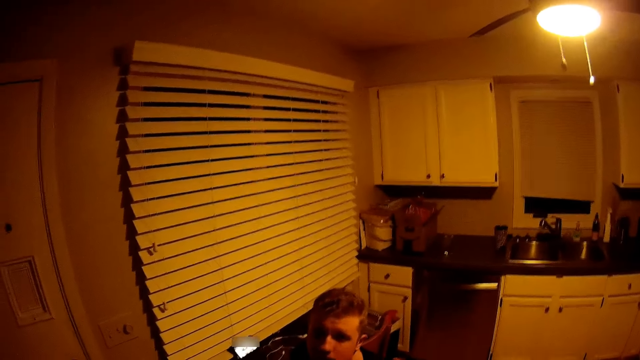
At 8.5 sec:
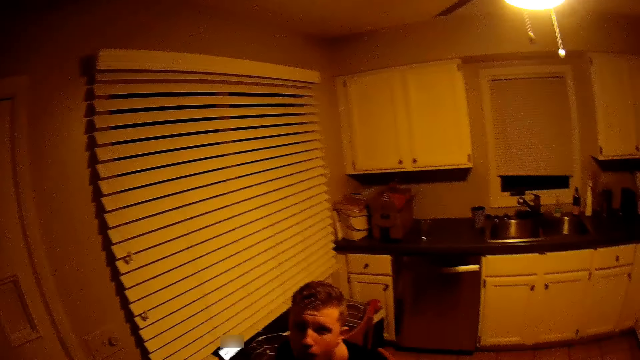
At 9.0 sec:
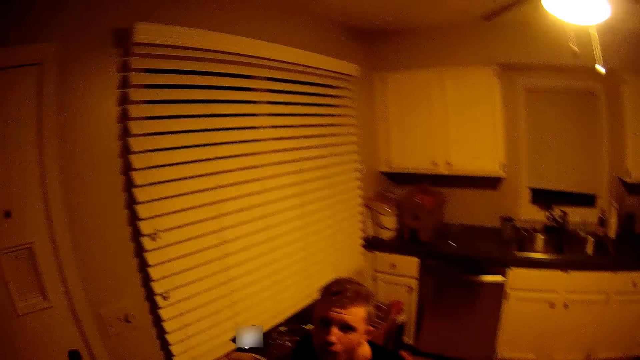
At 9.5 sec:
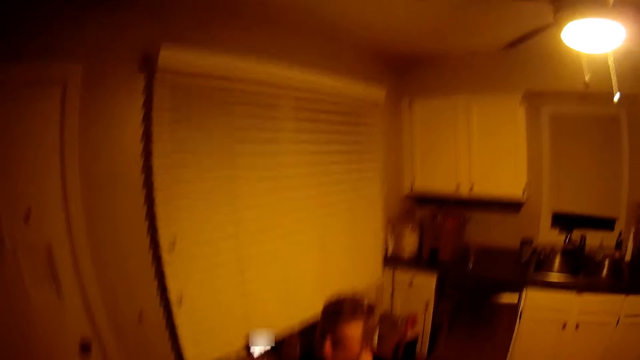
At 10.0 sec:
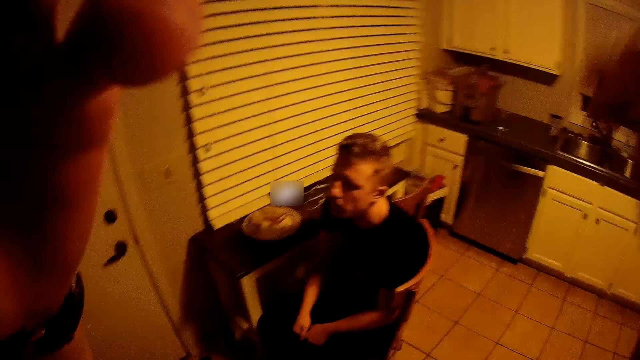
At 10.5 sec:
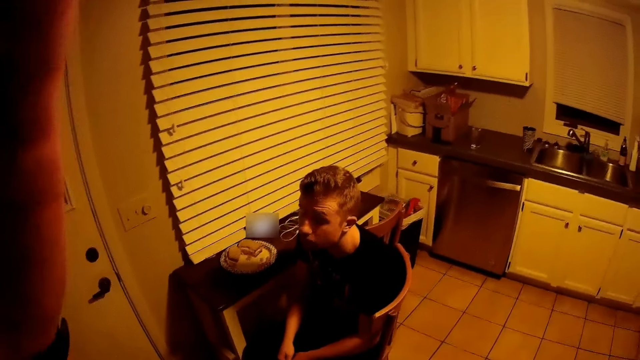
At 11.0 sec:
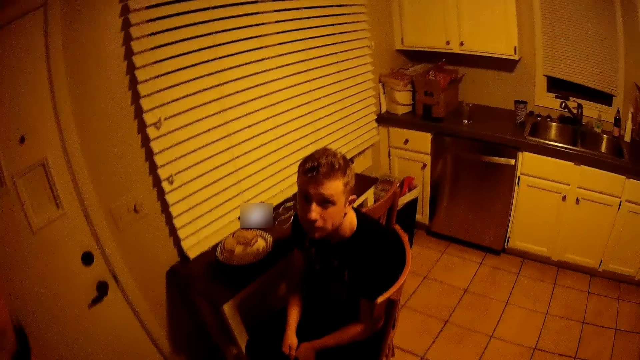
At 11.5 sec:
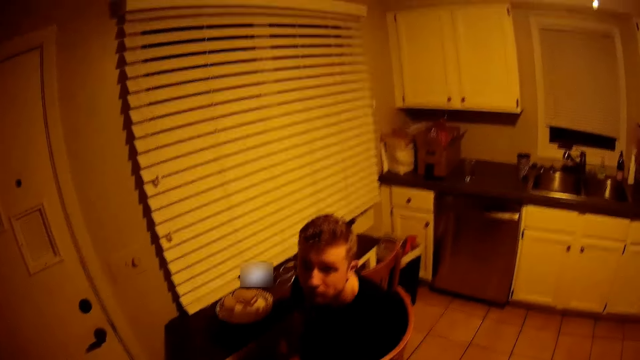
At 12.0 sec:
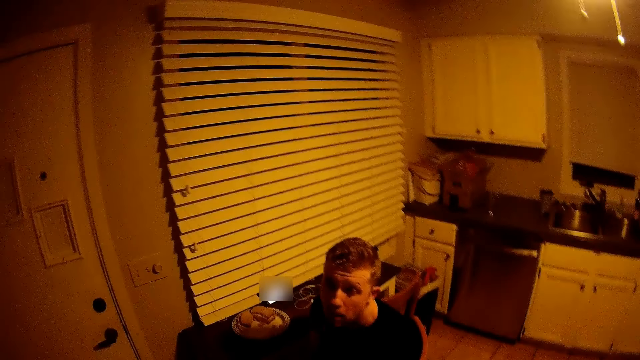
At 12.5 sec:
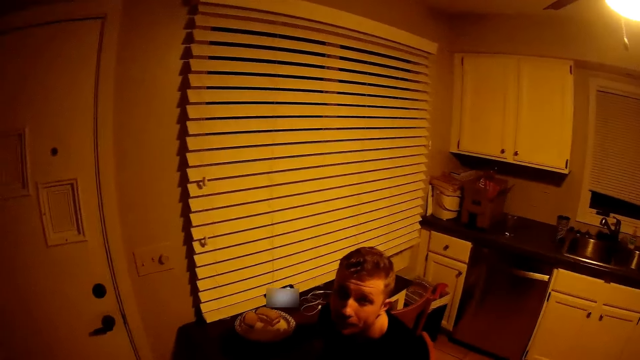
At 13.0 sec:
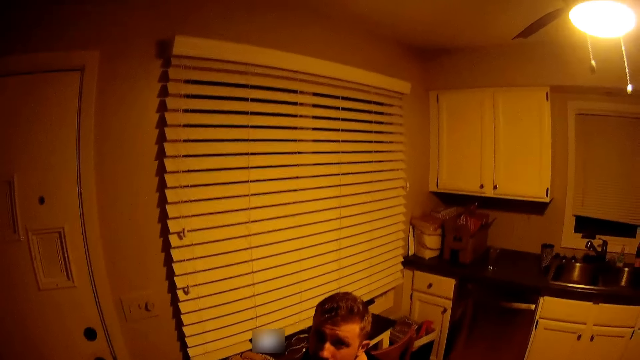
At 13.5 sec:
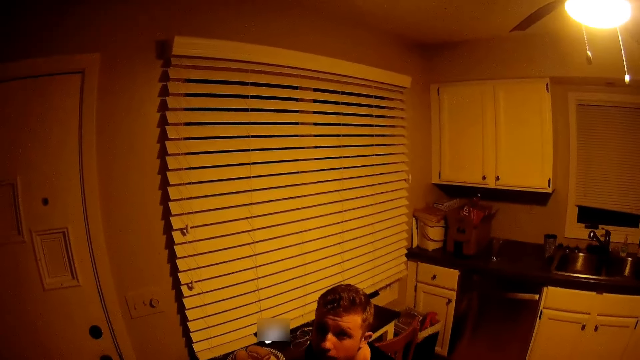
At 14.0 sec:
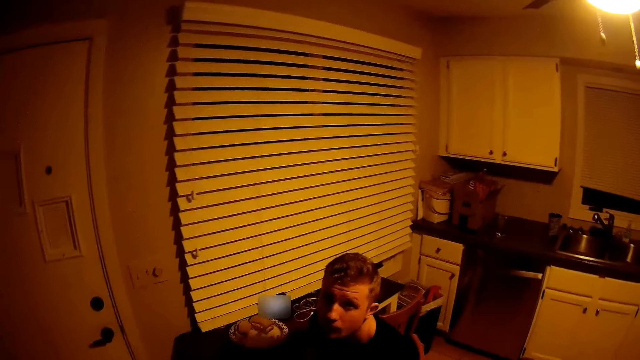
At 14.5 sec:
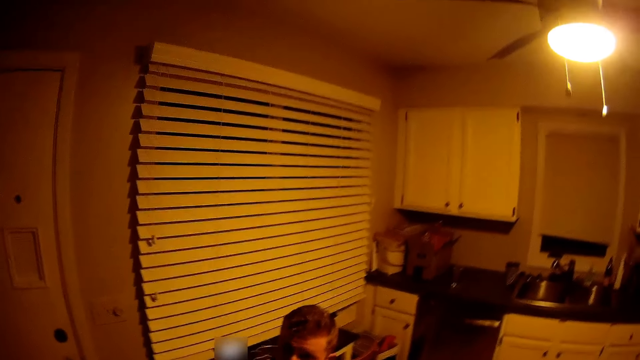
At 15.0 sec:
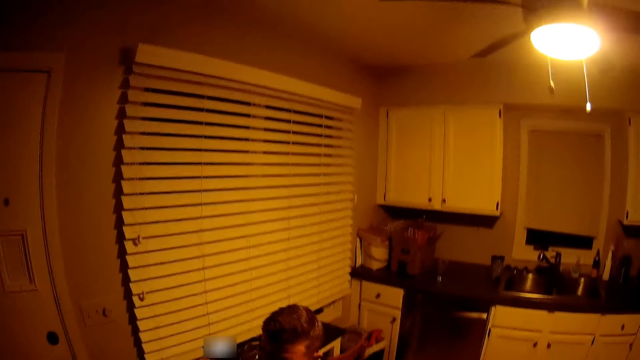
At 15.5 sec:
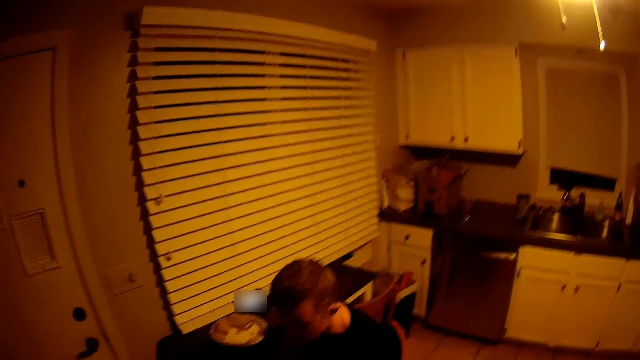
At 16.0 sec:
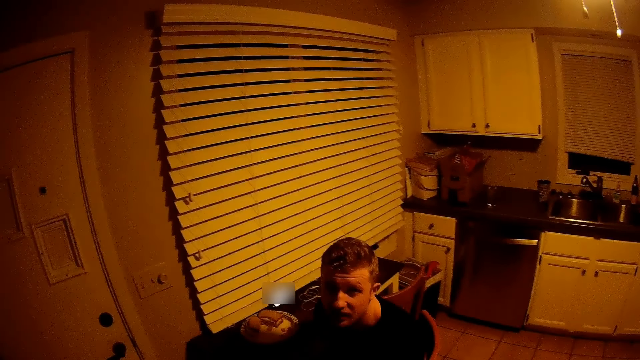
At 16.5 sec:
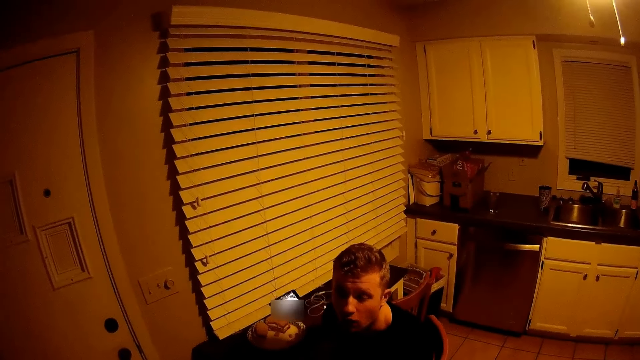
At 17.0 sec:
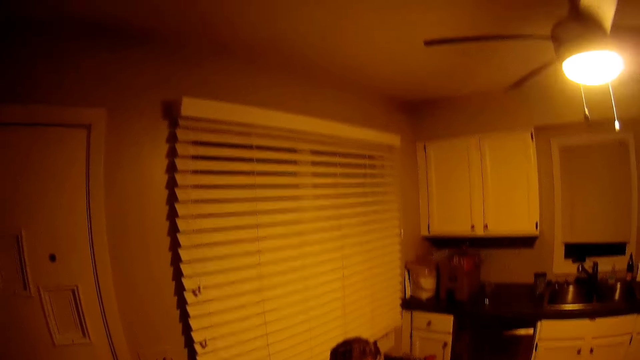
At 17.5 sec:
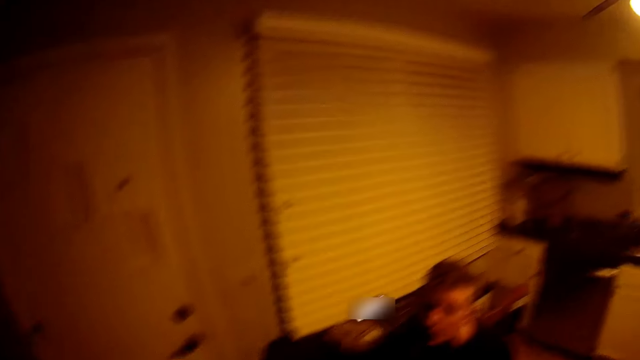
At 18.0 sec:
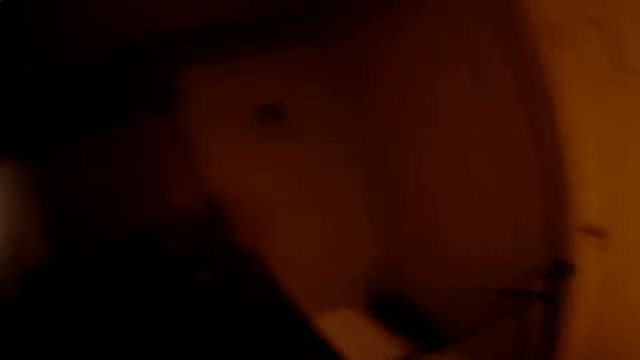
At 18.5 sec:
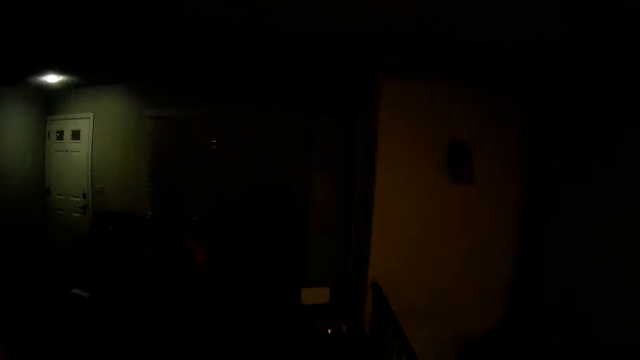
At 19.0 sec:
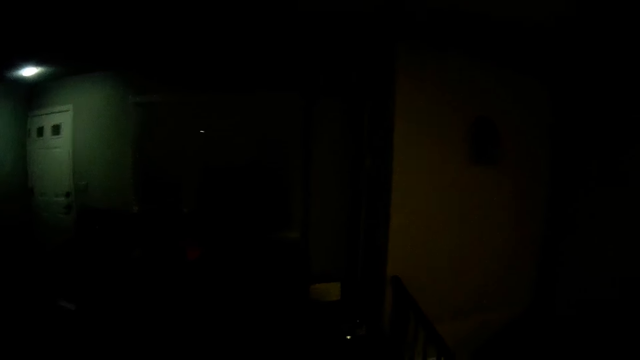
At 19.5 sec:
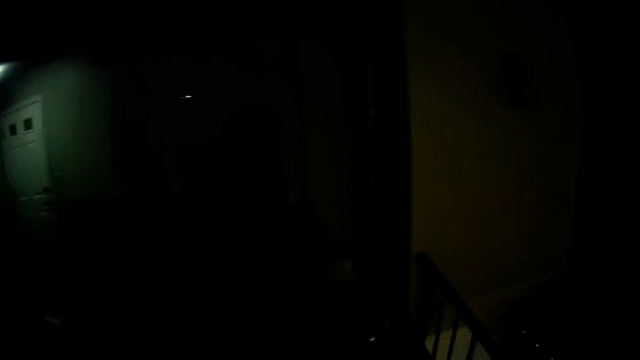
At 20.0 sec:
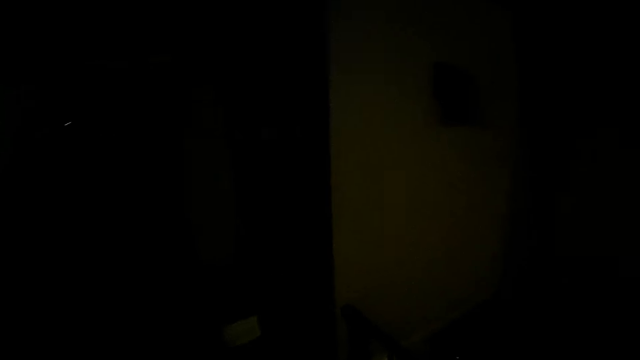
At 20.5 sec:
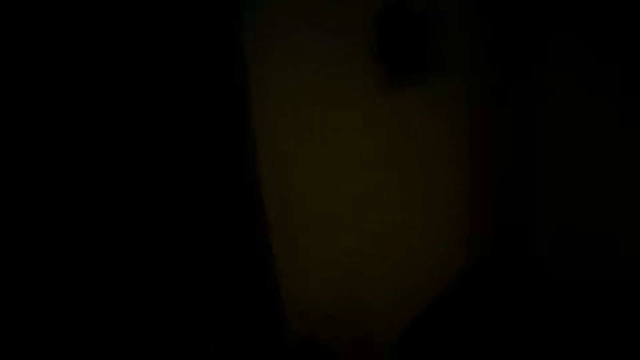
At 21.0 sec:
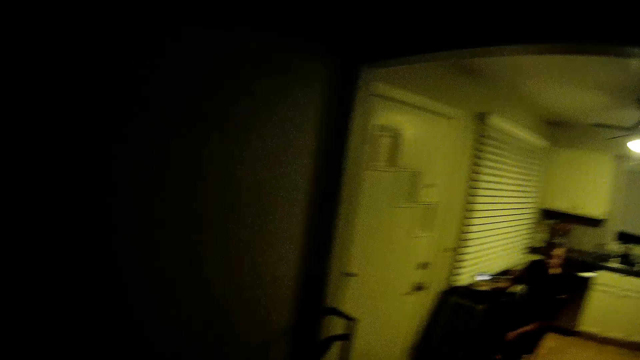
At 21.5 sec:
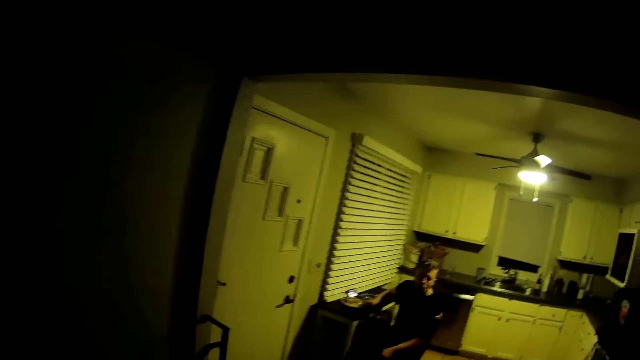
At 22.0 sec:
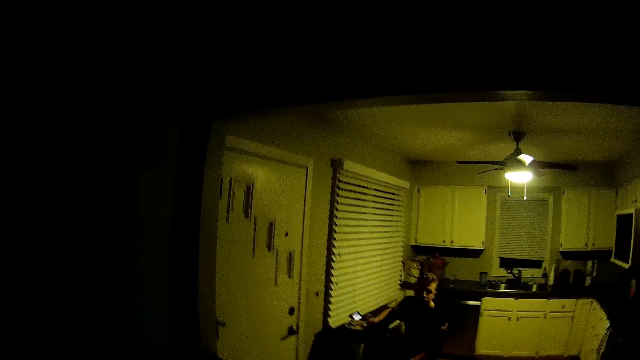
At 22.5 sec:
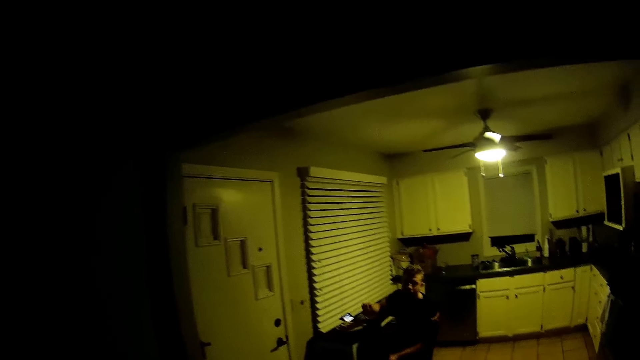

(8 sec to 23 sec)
A person nods the head. The camera wearer touches a camera in an apartment. They adjust the camera. They look around. They interact with the person. They walk in the room.

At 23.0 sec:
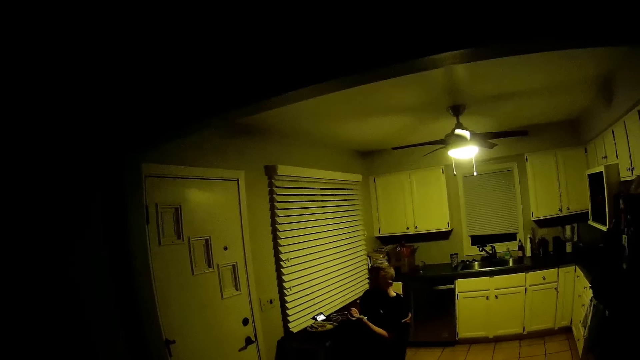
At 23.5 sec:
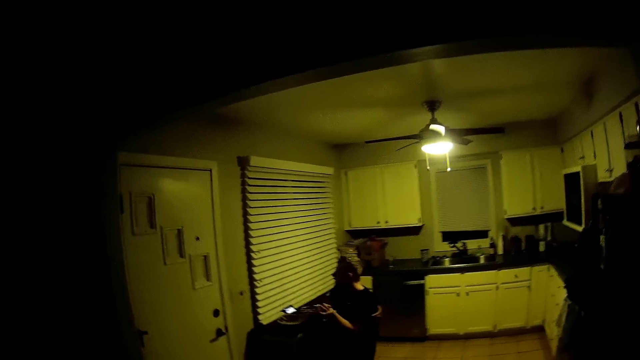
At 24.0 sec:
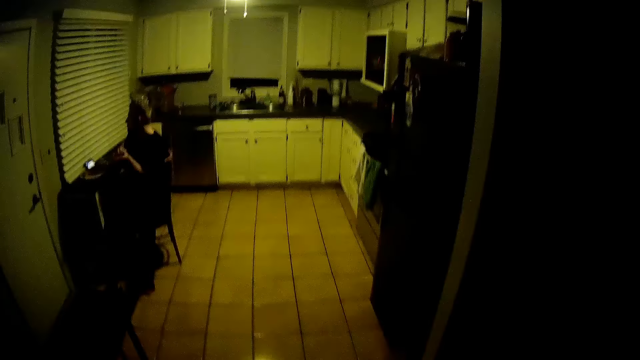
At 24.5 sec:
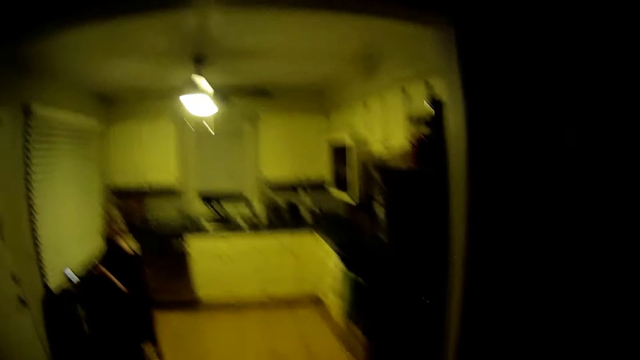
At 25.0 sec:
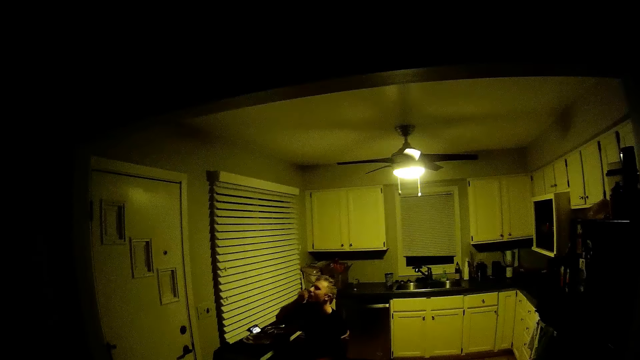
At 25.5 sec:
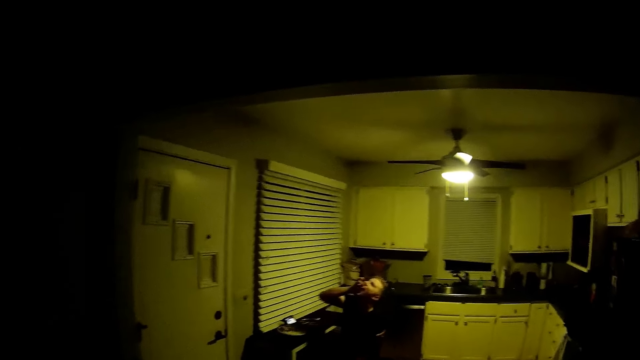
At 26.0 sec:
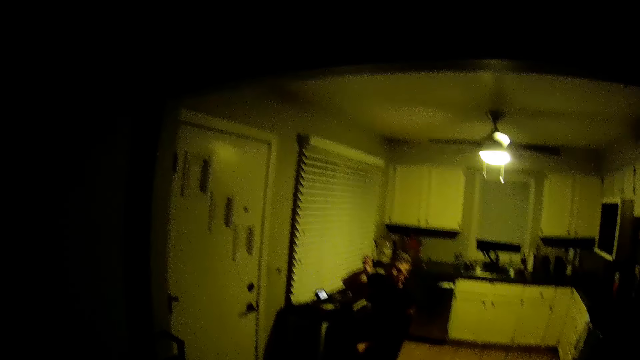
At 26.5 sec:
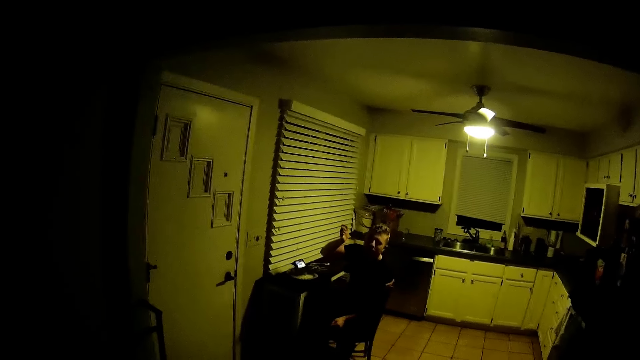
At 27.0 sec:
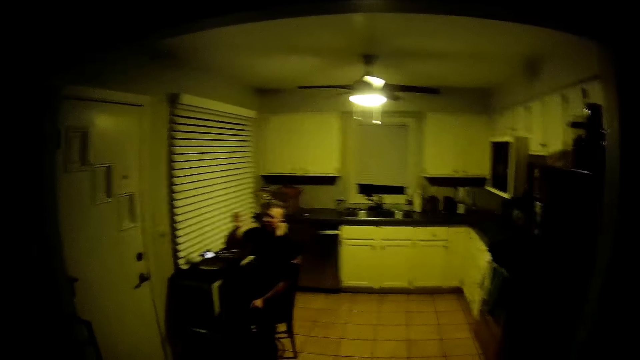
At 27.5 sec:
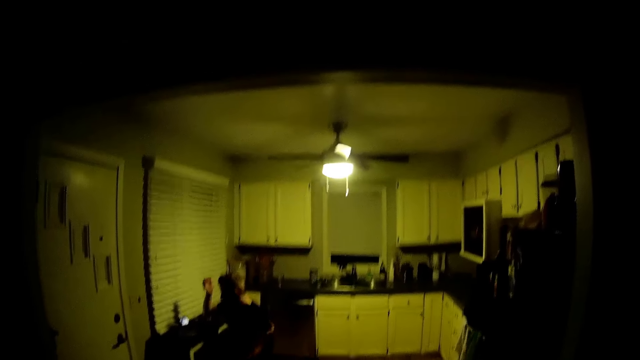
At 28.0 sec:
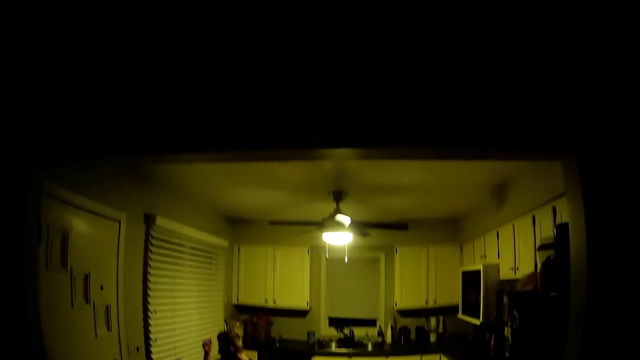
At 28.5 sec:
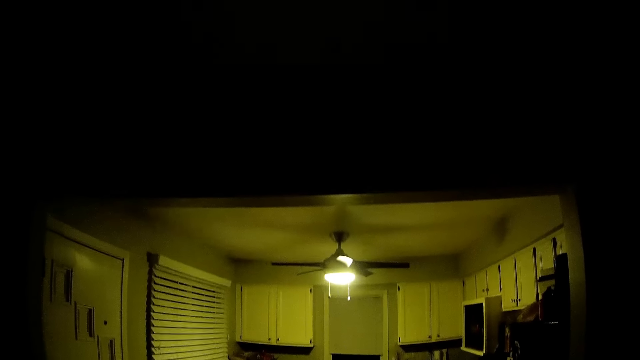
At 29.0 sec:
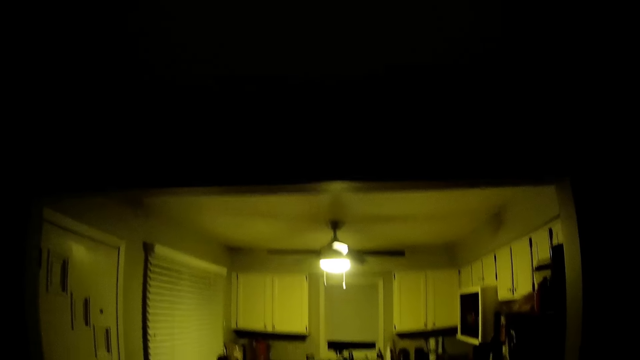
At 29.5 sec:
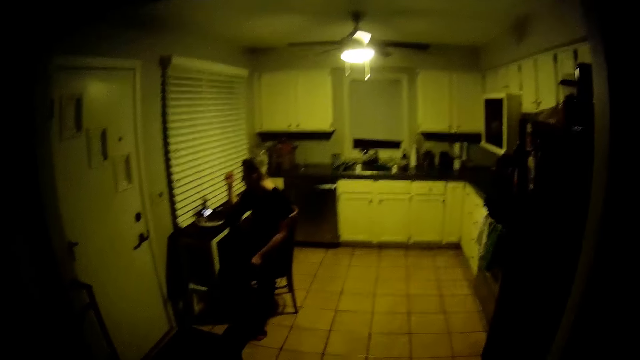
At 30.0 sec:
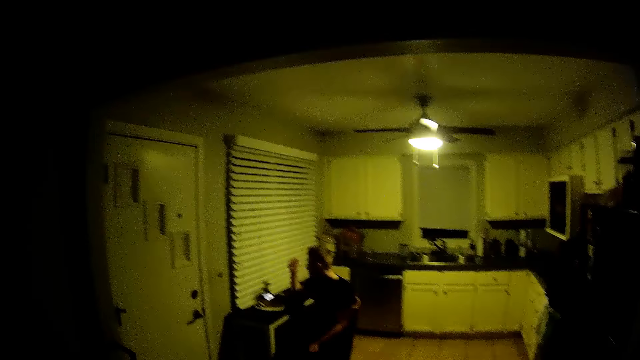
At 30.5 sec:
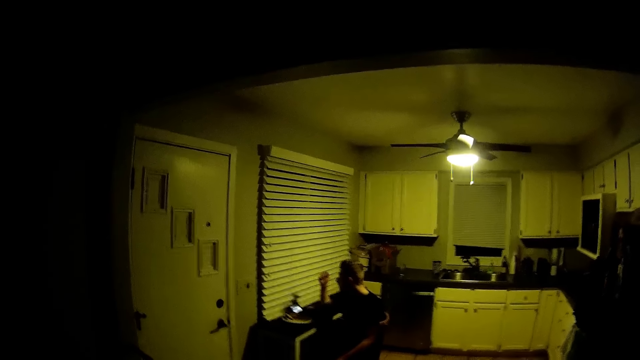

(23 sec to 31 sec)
The person puts food into the mouth. The person puts his right hand in his mouth. The camera wearer looks in the room.
